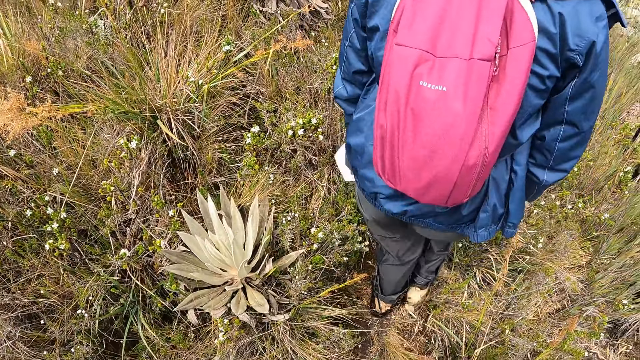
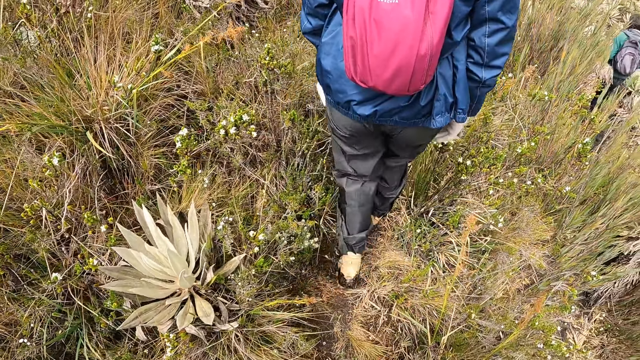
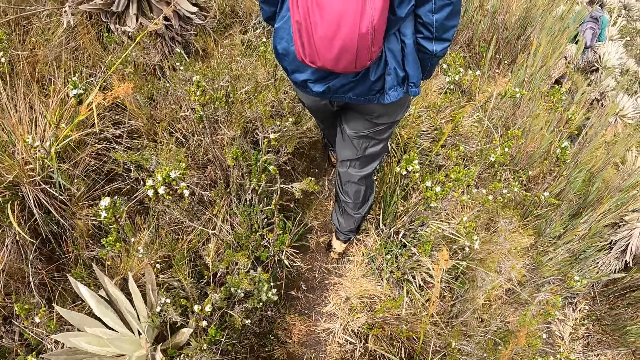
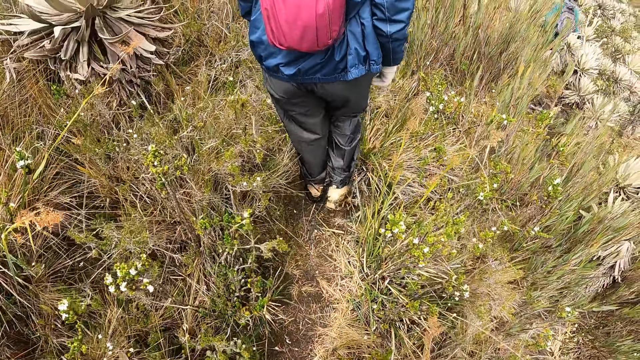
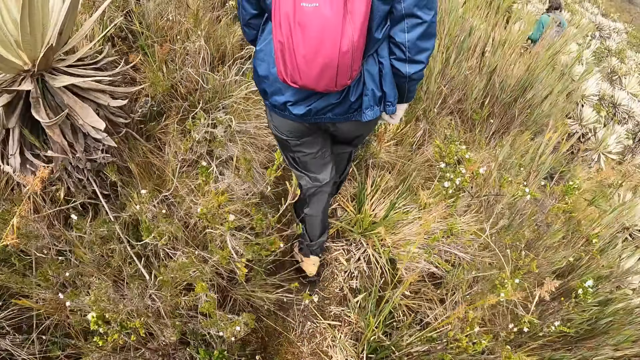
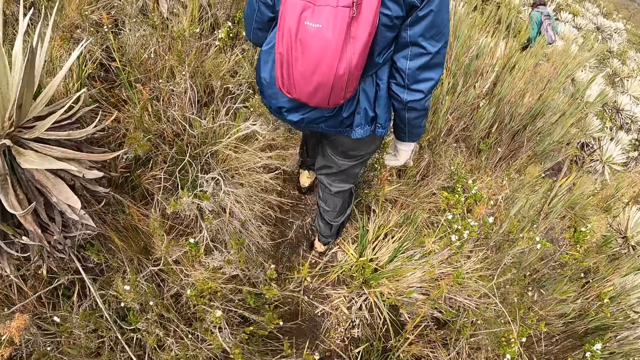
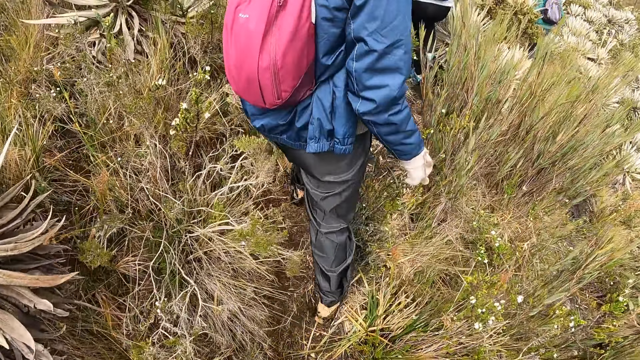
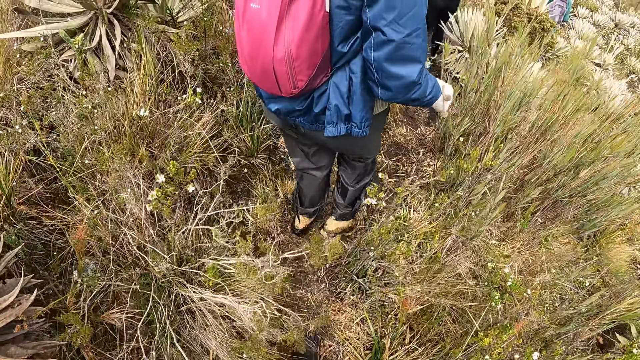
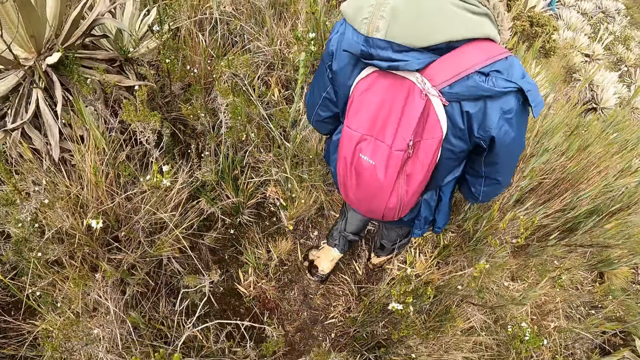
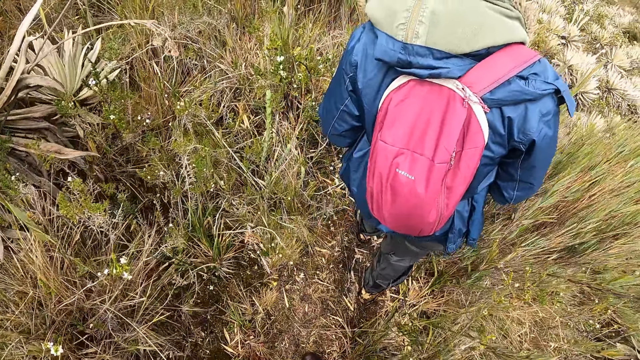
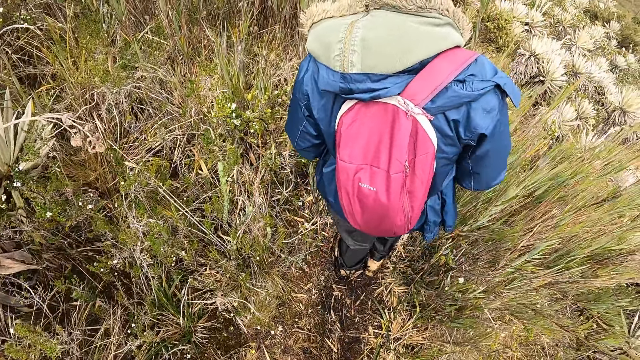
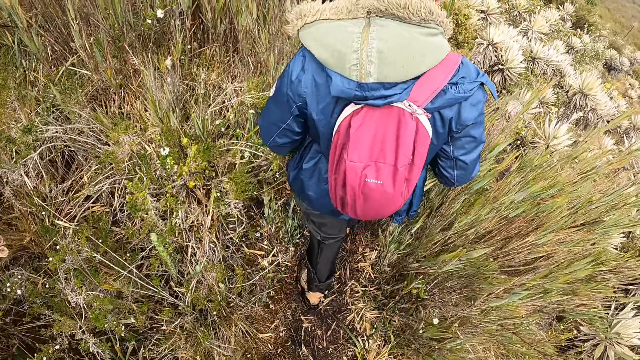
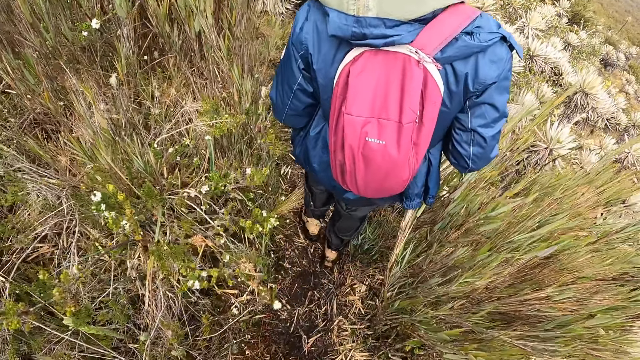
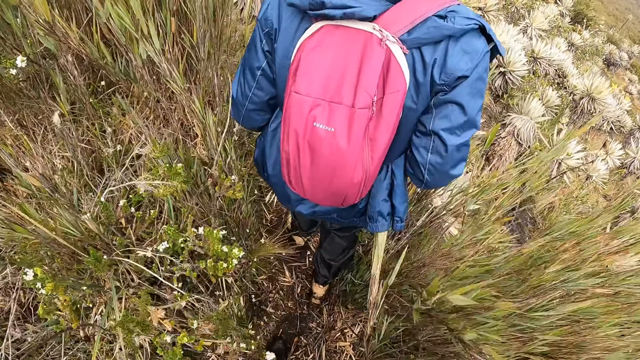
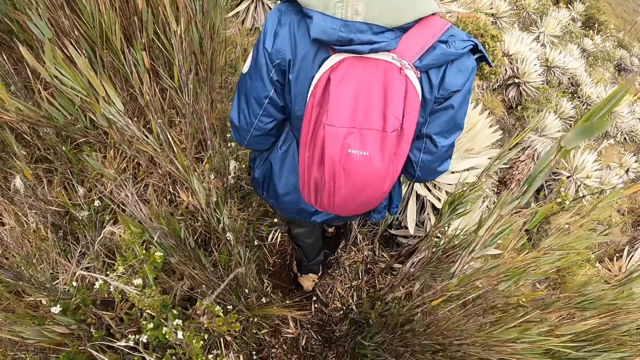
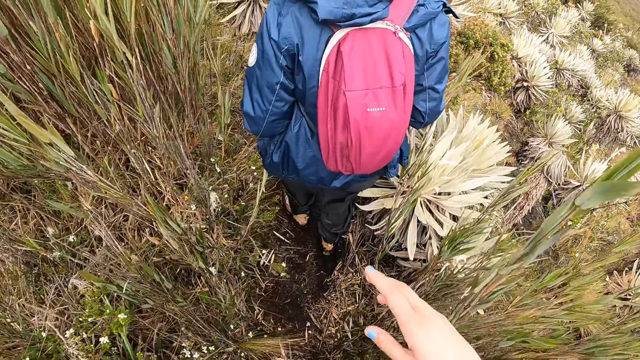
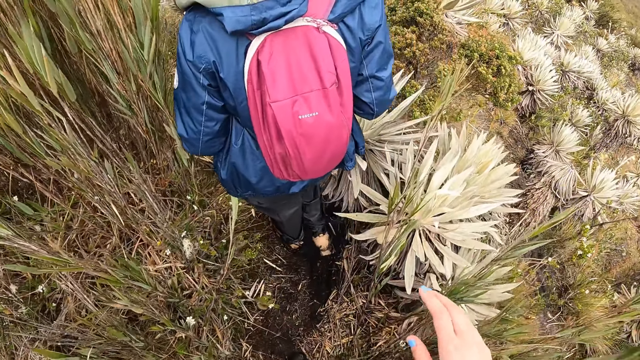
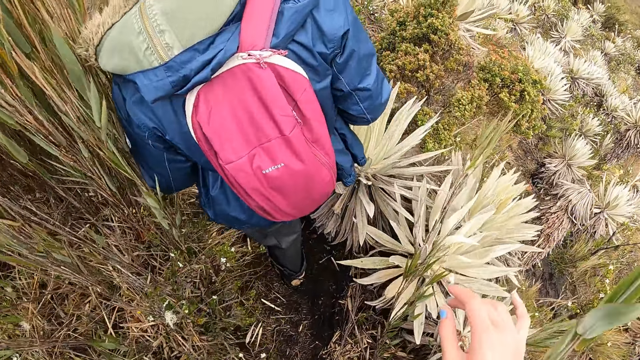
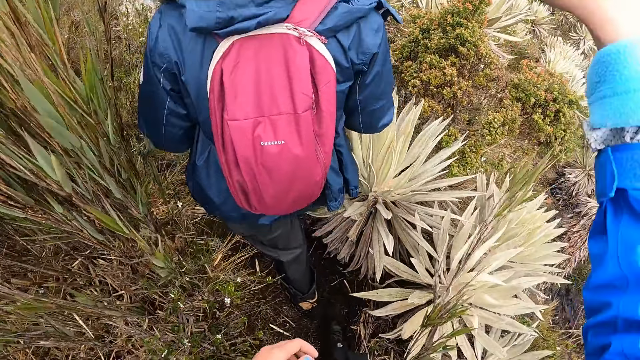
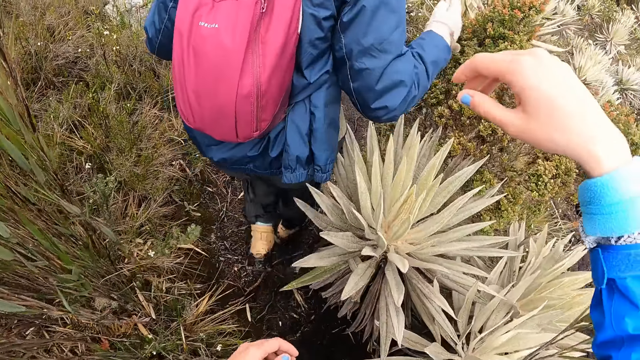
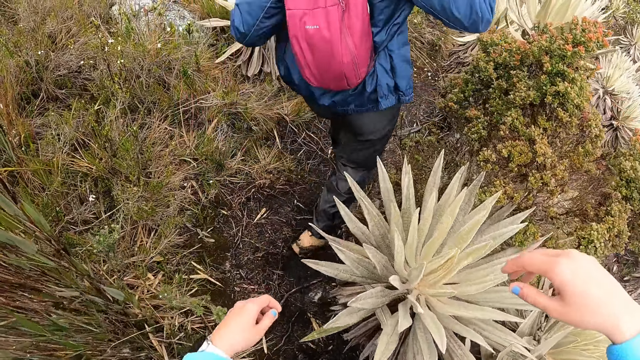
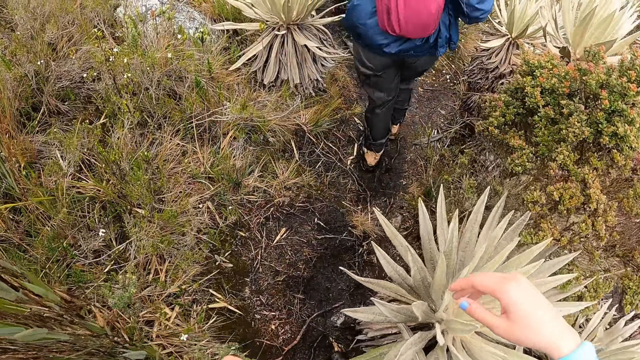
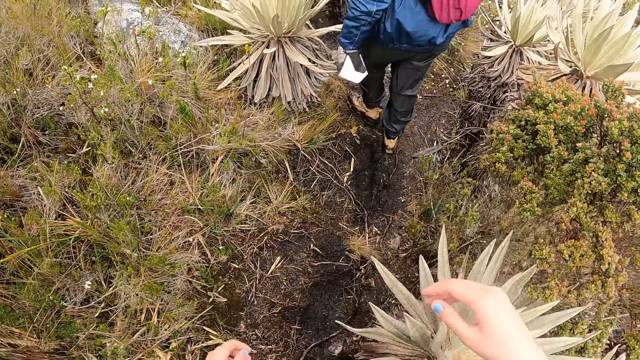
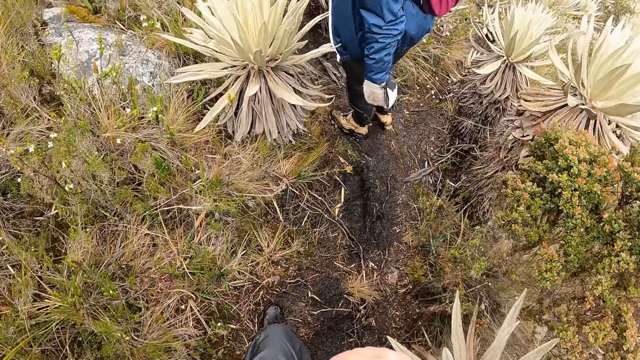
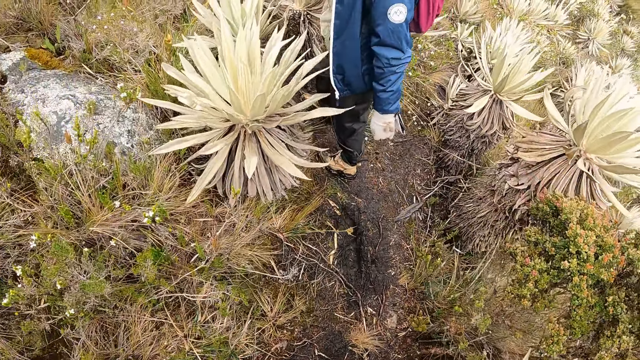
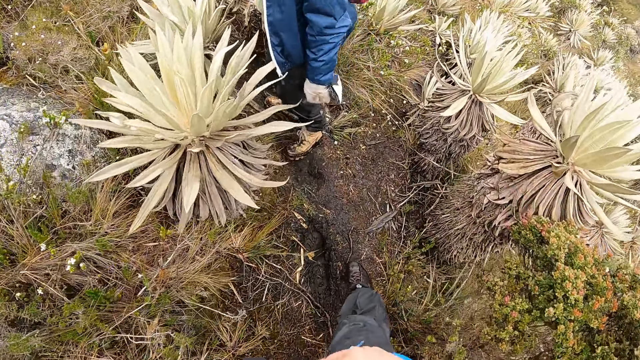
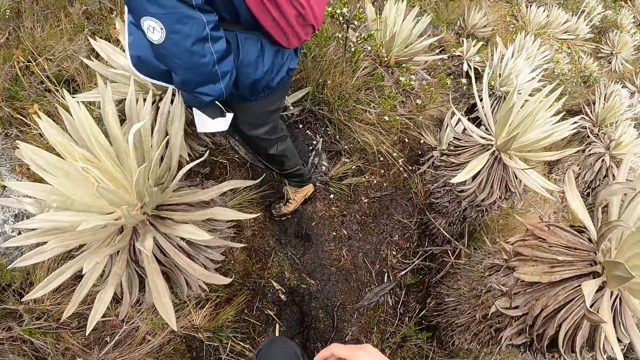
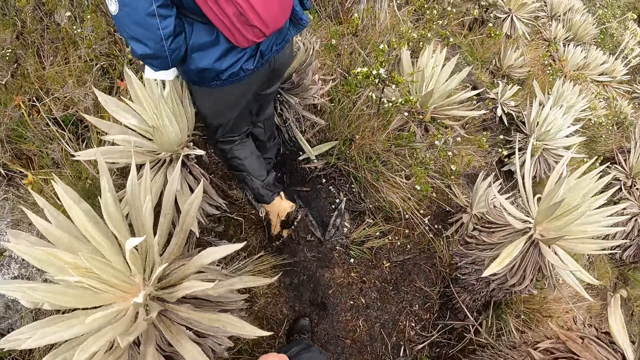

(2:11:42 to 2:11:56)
The camera wearer walks in the area. She lifts her hand. She walks in the area.

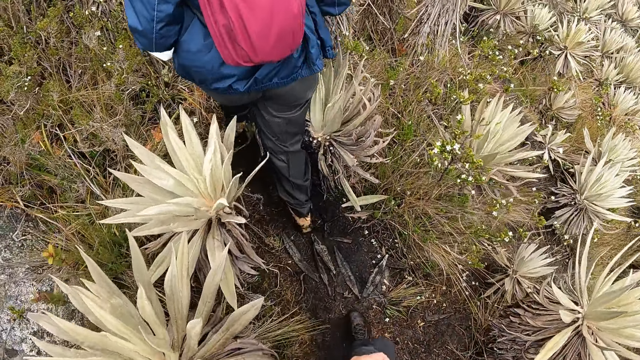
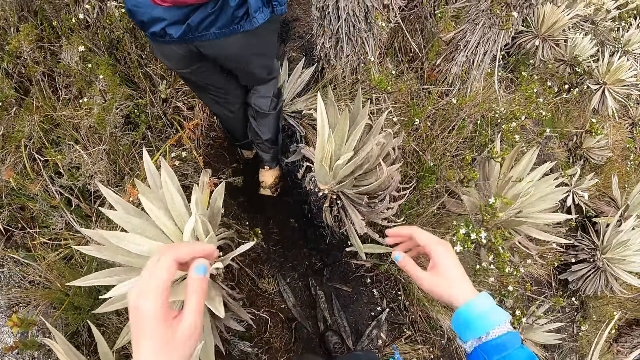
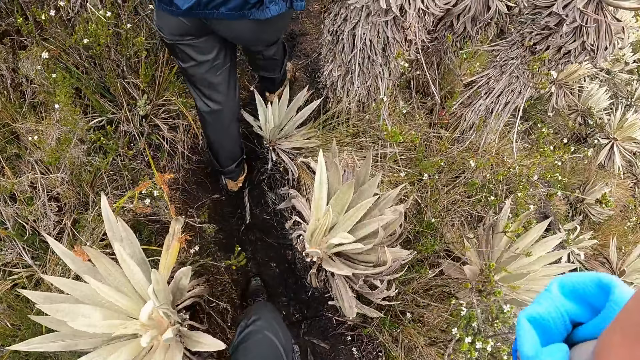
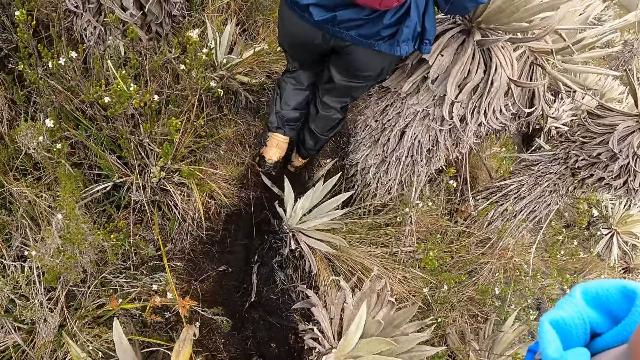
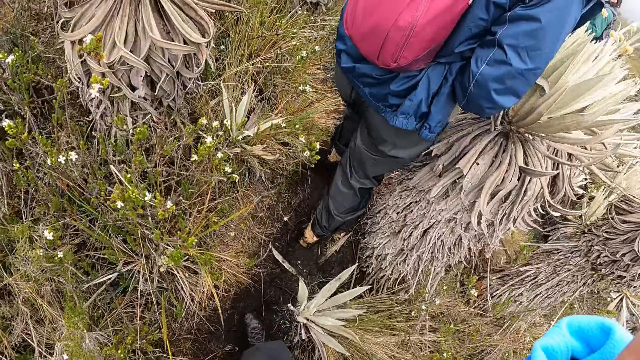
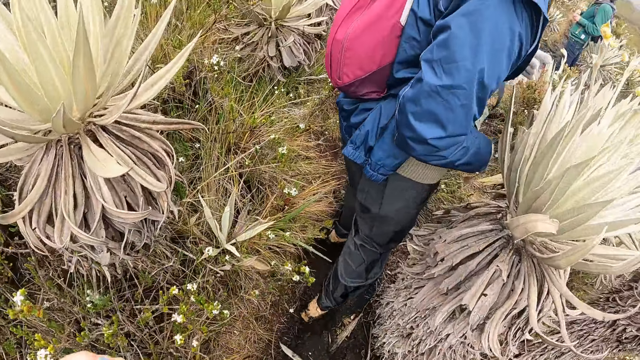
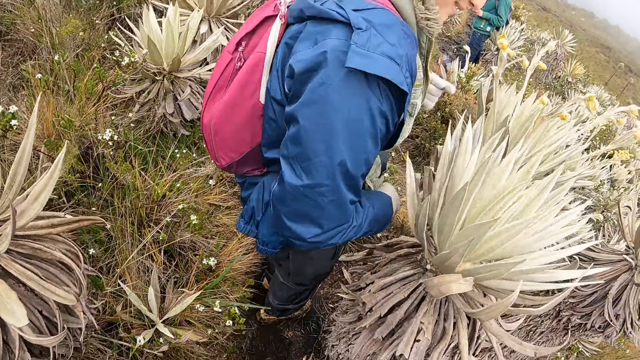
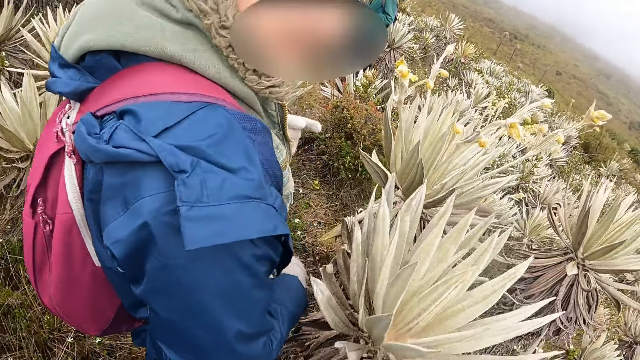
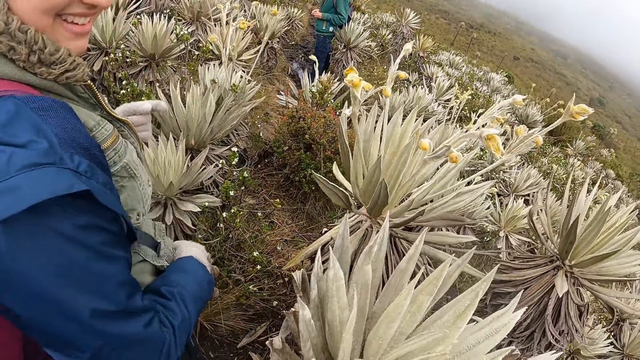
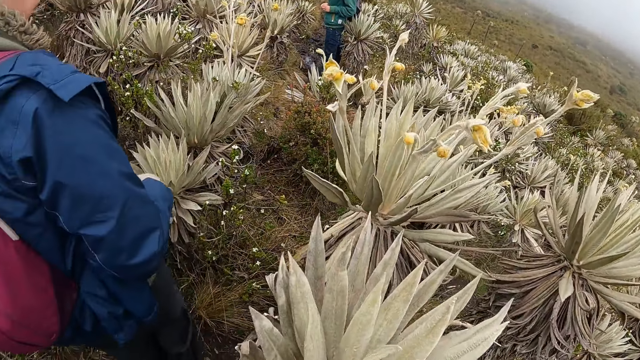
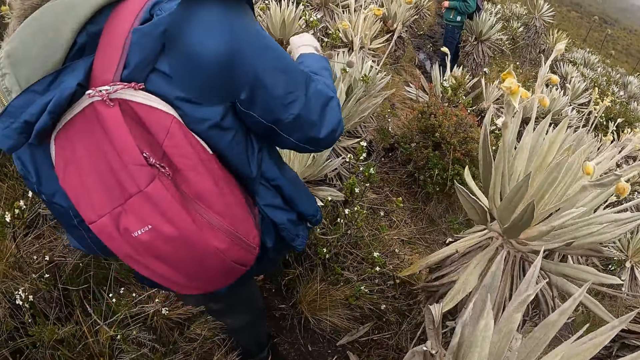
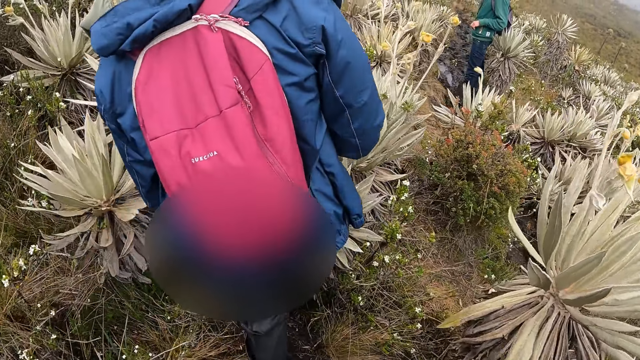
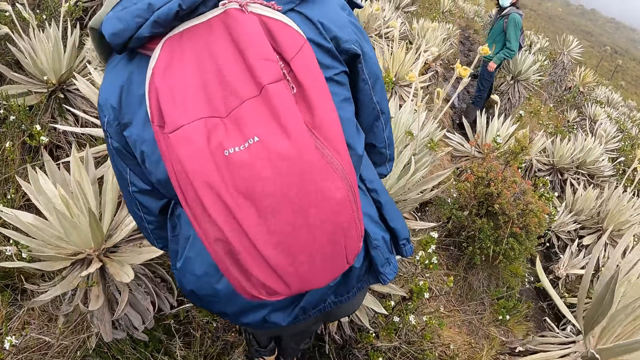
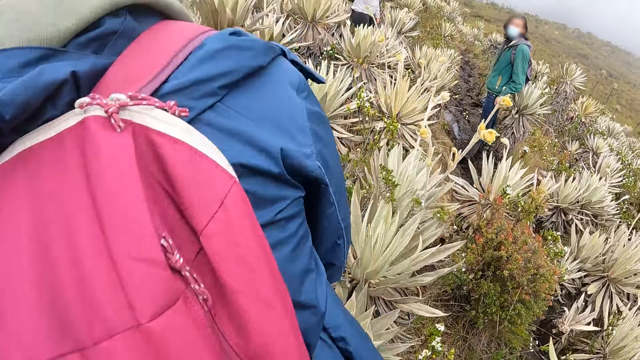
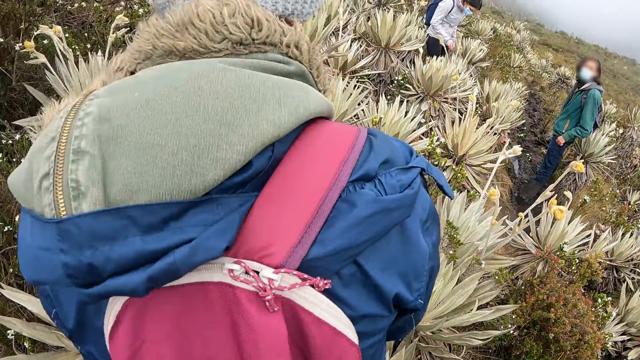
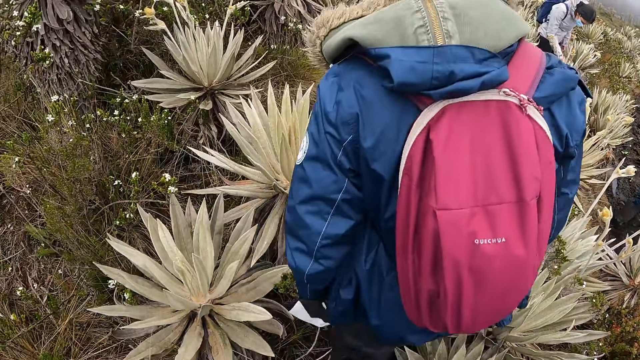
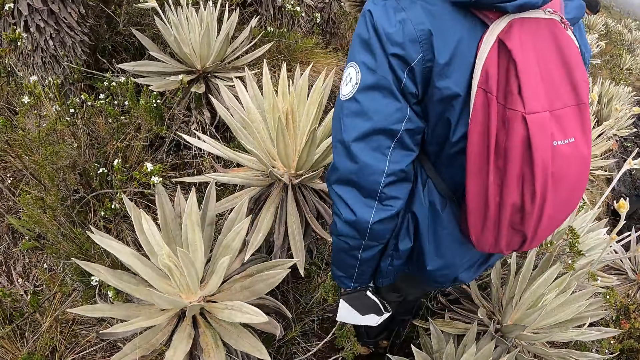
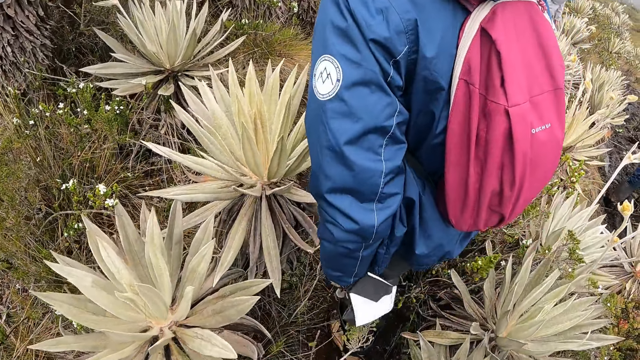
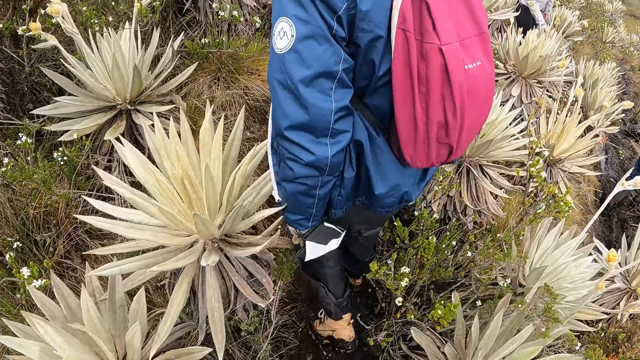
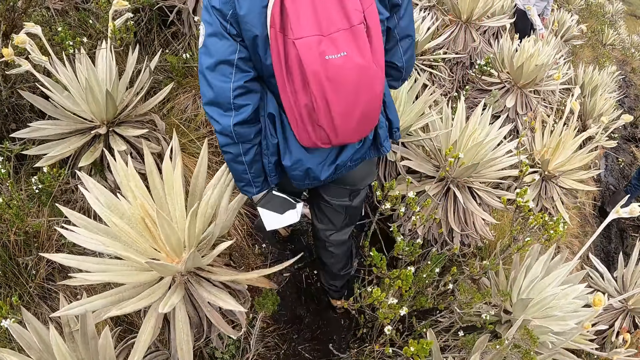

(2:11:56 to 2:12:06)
The camera wearer lifts her hand. She converses with a woman. She walks in the area.
